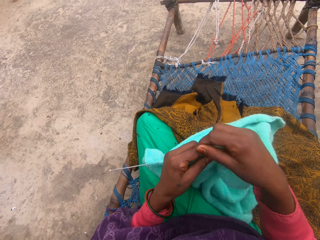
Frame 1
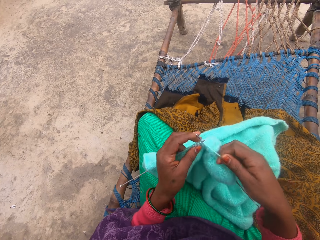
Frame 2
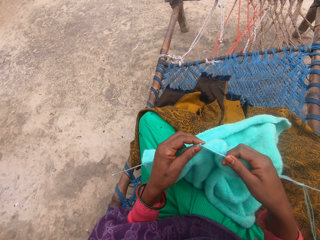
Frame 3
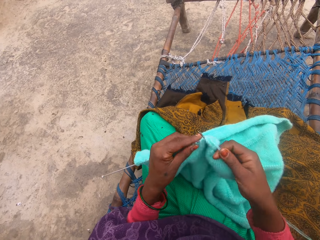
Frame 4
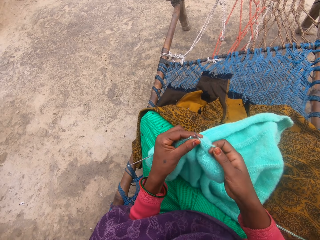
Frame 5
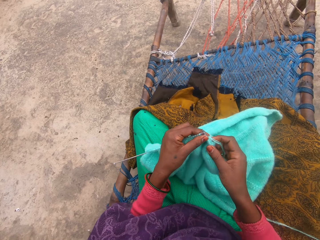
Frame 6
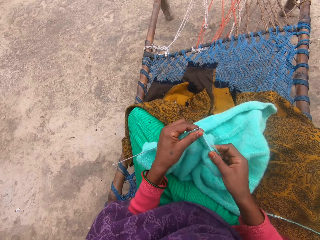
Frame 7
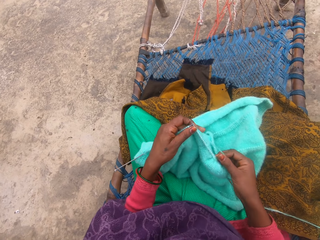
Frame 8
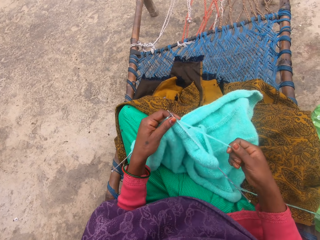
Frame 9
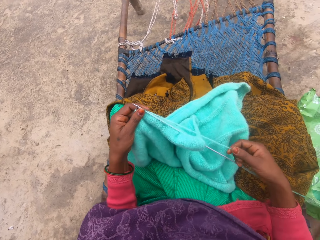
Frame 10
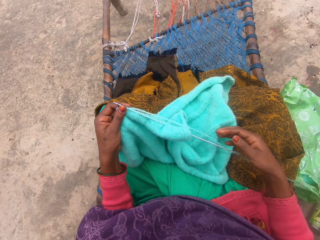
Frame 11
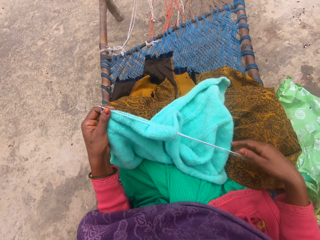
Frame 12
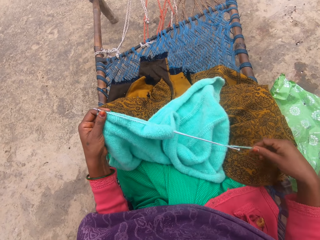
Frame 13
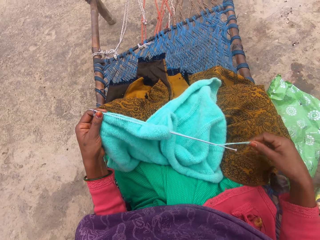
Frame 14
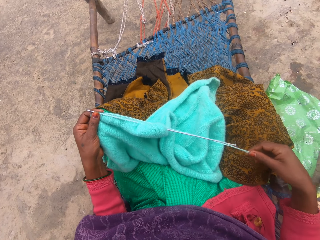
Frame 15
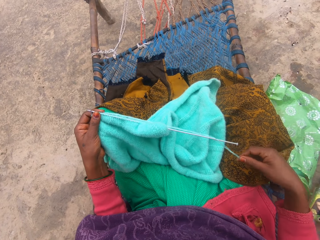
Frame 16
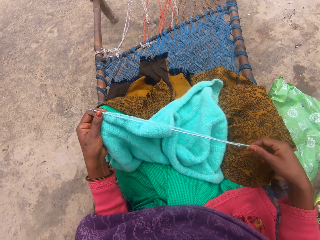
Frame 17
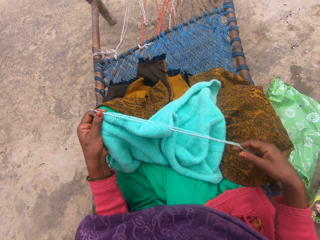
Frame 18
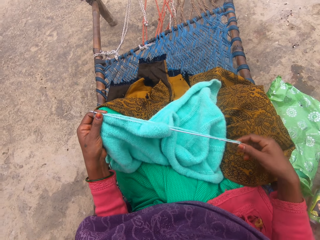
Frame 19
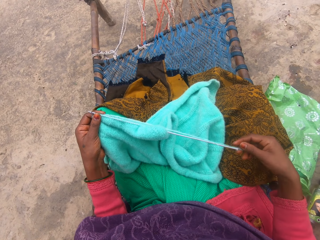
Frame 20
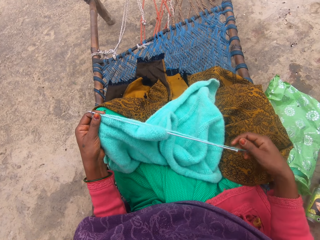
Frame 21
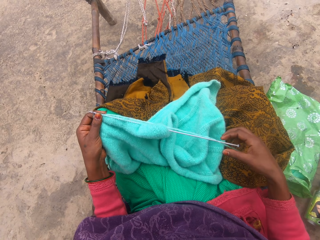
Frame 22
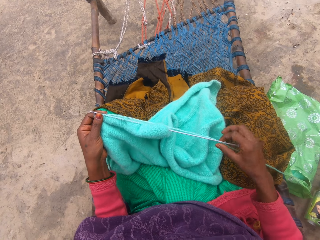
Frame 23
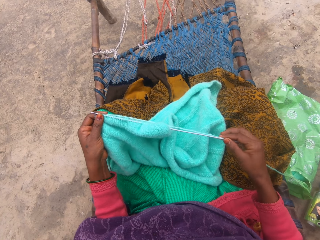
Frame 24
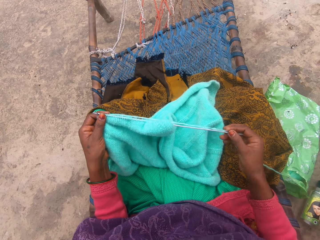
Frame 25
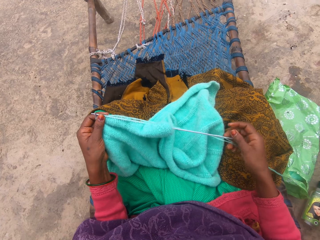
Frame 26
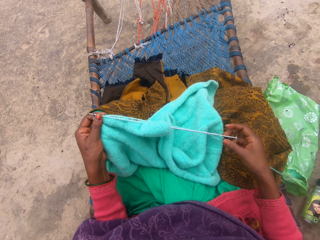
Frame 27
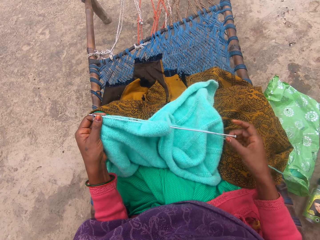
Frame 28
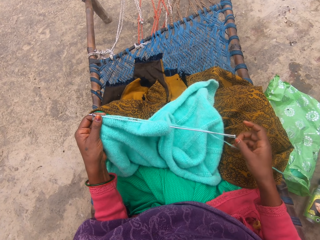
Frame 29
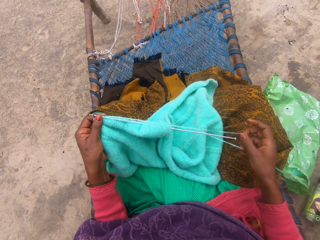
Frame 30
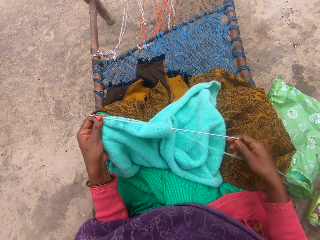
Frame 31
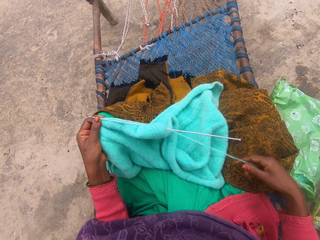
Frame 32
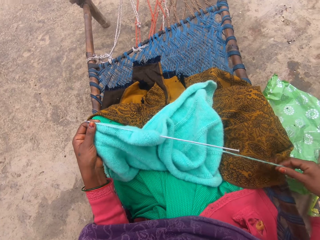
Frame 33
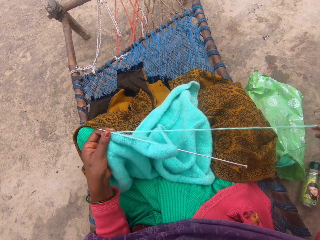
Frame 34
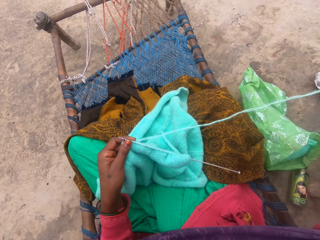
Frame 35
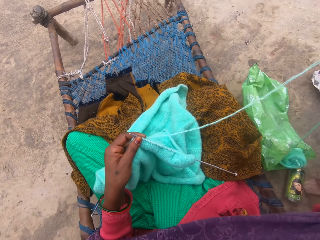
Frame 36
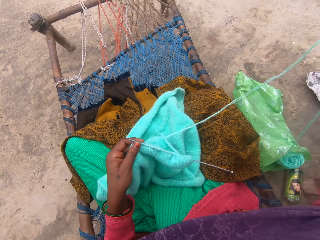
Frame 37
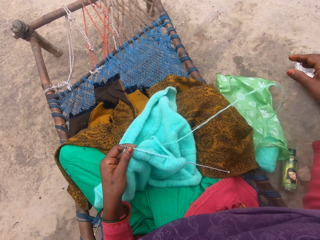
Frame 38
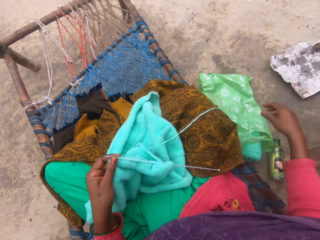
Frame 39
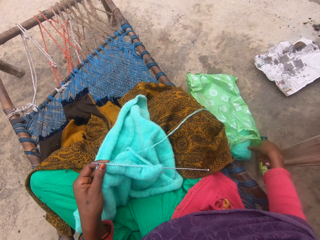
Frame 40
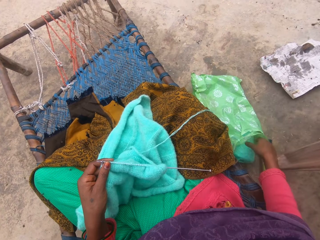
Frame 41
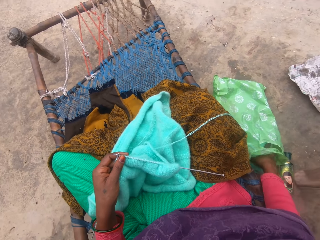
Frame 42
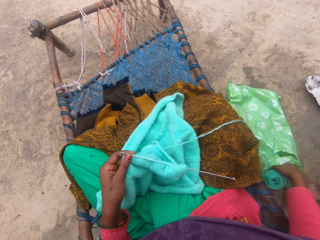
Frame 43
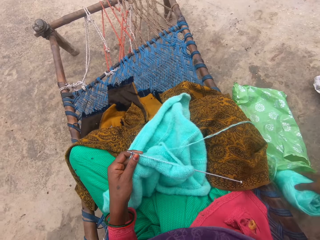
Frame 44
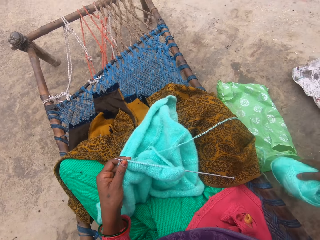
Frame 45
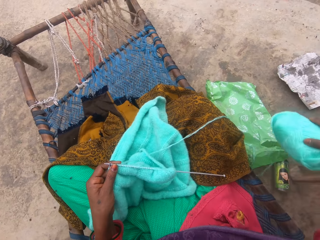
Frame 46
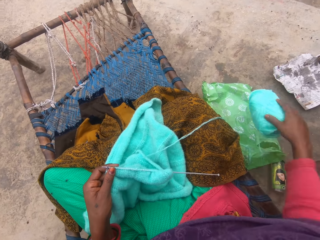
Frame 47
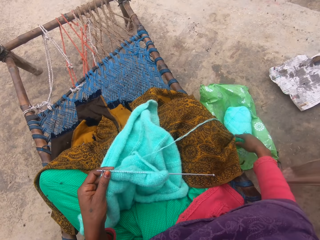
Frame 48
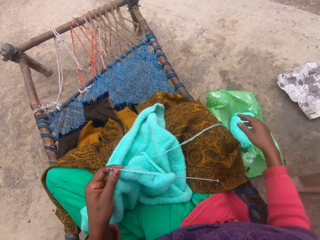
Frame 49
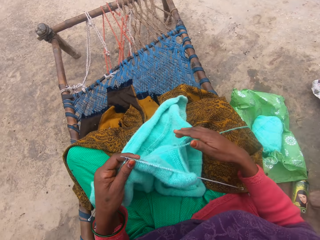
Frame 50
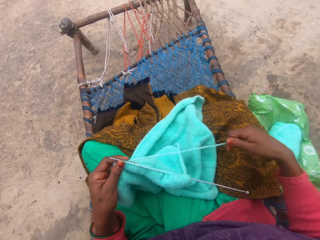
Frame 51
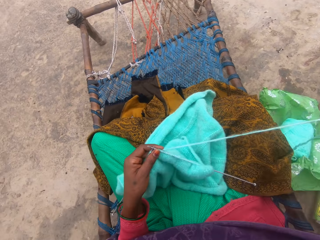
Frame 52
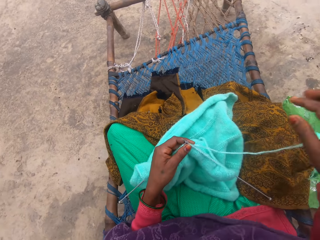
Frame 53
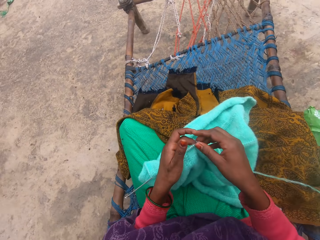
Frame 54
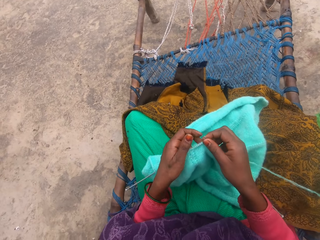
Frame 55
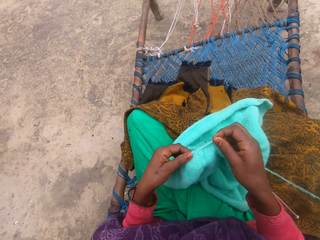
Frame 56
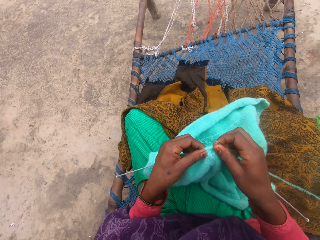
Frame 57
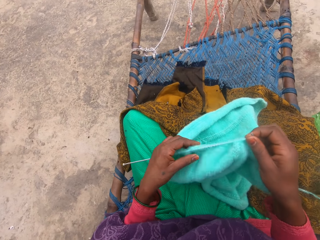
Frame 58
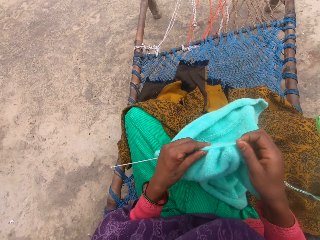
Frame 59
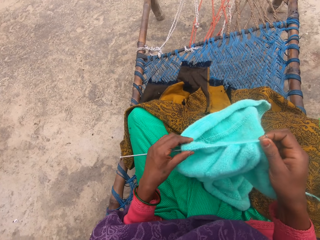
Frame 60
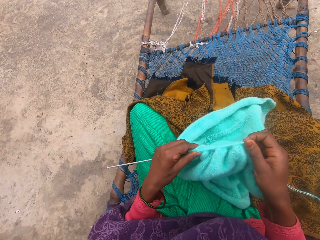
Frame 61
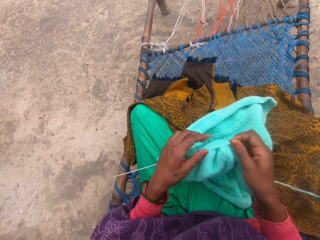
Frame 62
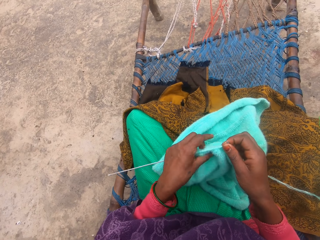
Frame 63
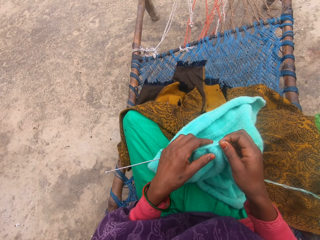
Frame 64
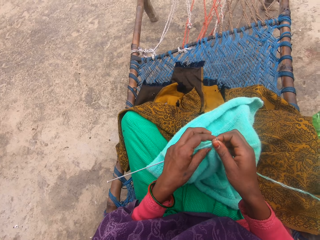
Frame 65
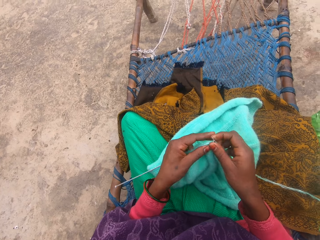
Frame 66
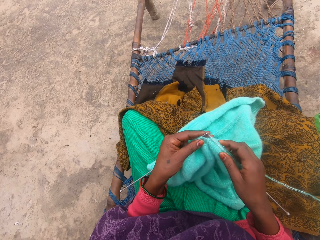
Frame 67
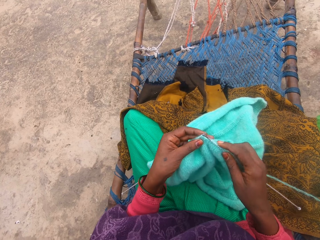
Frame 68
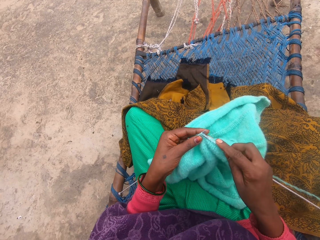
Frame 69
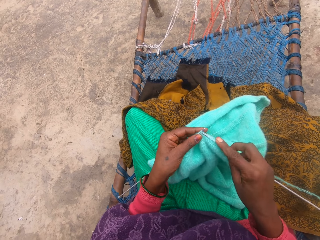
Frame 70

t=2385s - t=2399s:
The camera wearer removes the rope from the bottom of the pin. They carry the ball of yarn from a nylon. They move the crochet. They drop the yarn. They push the needle through the piece of cloth. They adjust the material.

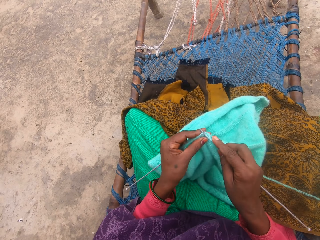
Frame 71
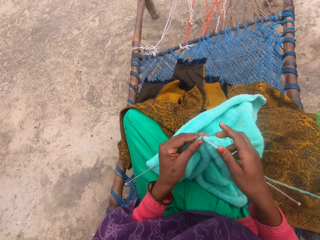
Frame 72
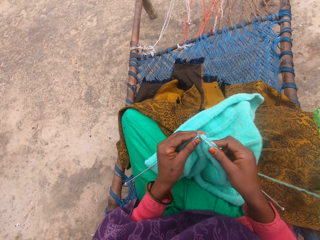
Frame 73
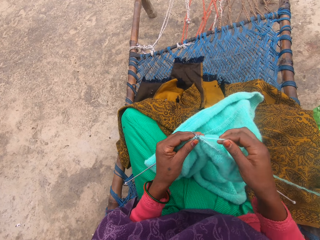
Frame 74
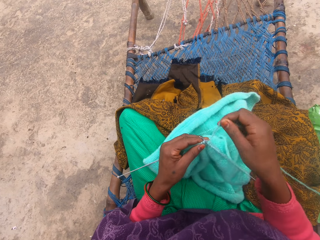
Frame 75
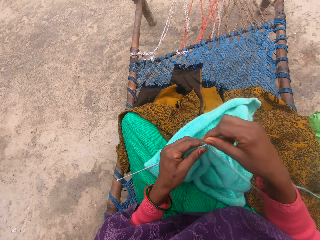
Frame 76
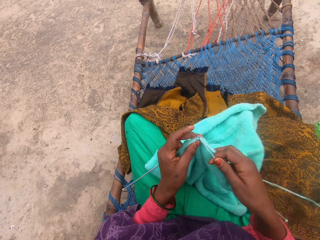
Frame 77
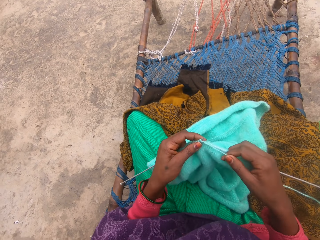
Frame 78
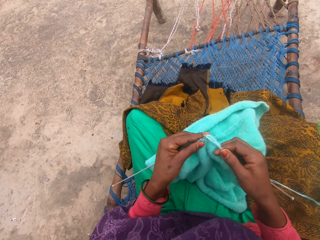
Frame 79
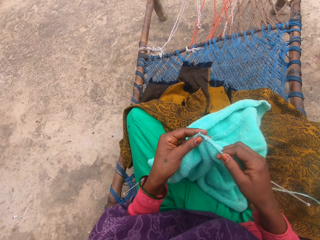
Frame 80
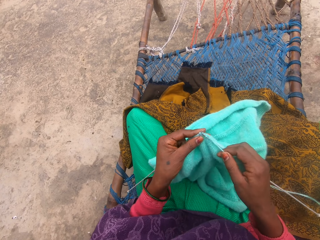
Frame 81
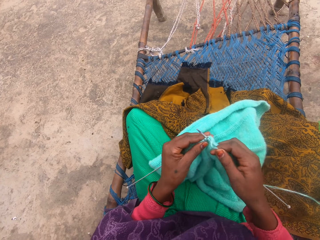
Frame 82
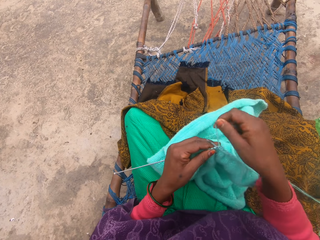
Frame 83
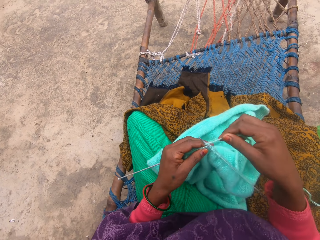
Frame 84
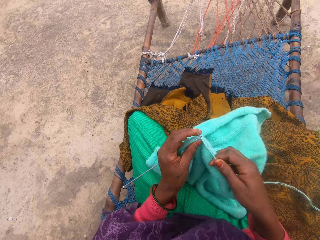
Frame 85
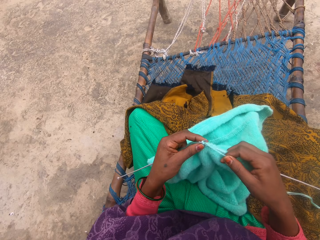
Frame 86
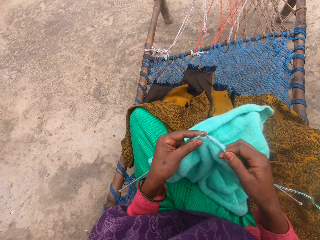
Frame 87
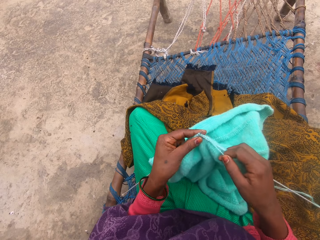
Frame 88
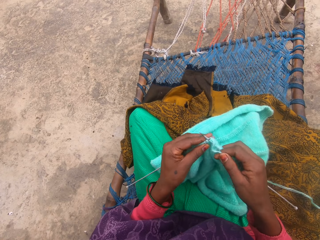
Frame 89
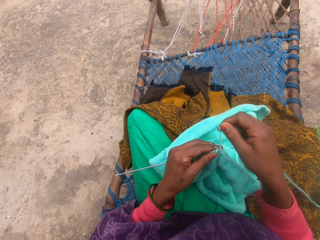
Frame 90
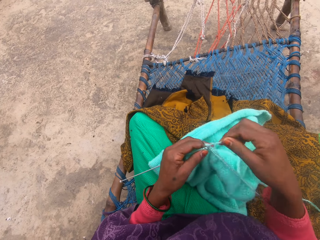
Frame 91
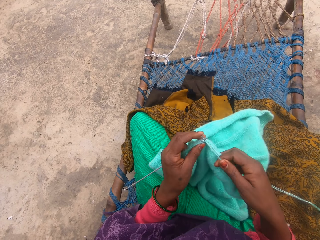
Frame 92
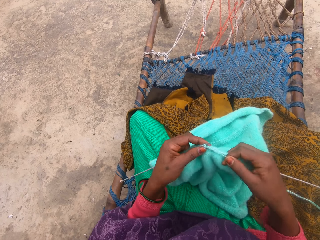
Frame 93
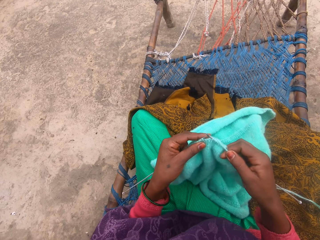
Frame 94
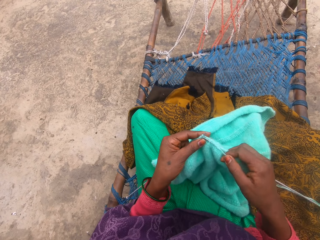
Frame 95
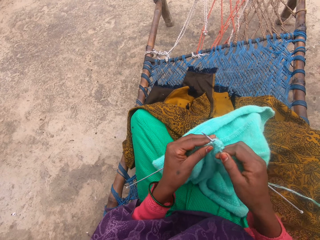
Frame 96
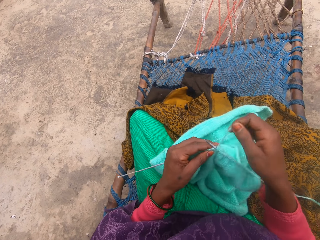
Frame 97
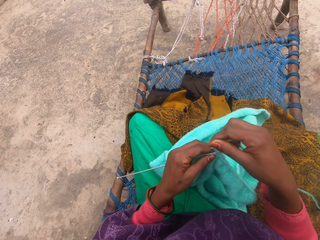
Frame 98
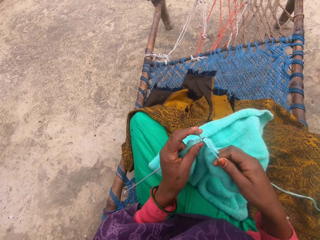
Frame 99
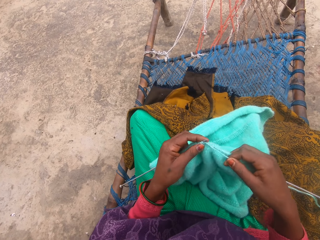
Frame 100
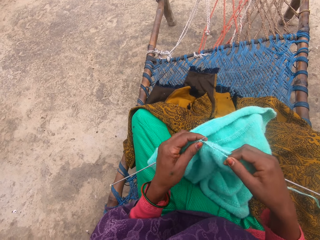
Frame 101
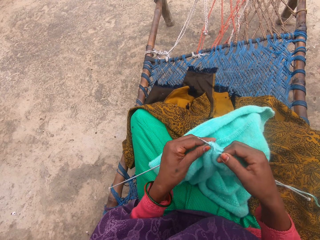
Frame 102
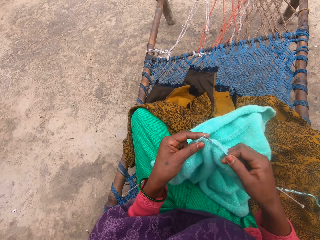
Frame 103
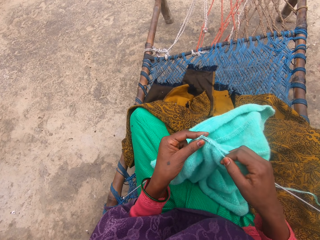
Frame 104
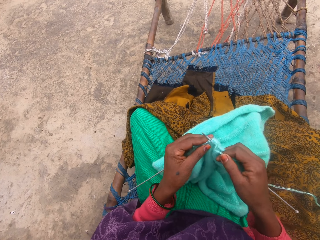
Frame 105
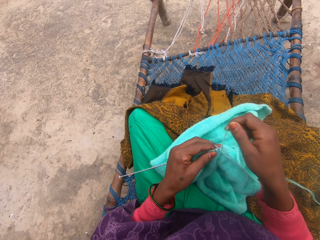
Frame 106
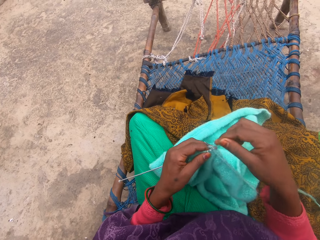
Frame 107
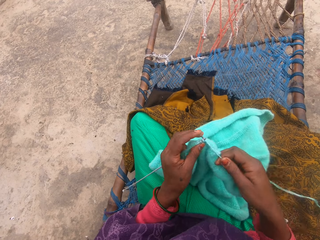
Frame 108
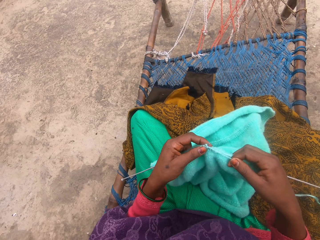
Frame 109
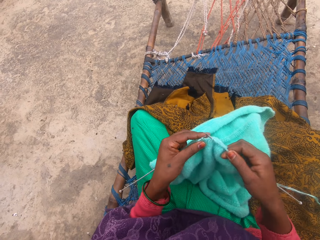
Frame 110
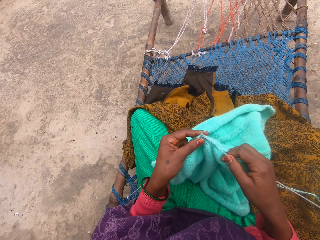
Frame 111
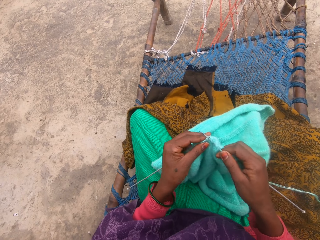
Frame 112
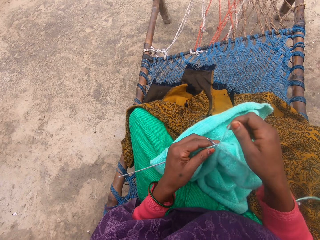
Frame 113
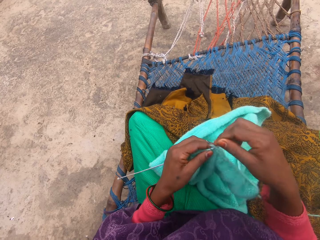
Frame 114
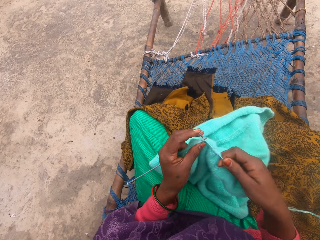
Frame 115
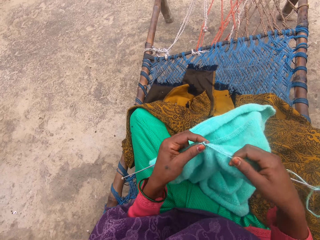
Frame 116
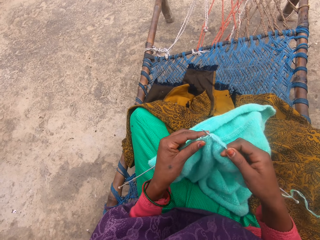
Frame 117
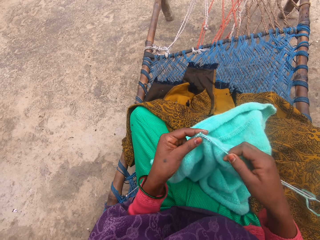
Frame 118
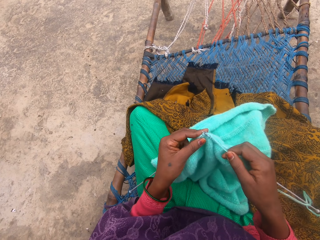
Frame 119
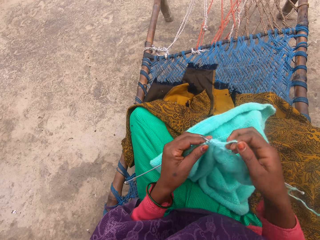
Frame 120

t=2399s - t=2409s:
The camera wearer stitches the crochet thread. They knit the material. They knit the material again.
